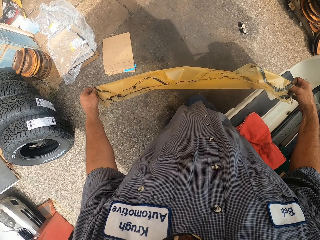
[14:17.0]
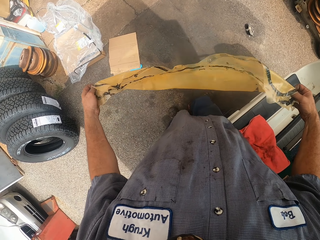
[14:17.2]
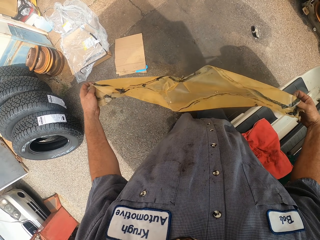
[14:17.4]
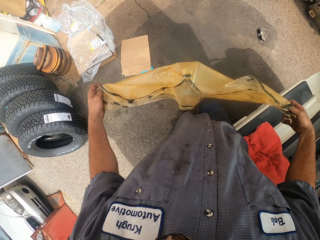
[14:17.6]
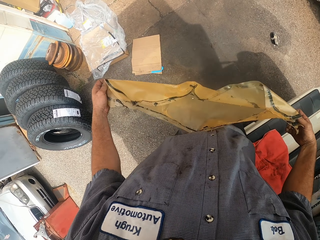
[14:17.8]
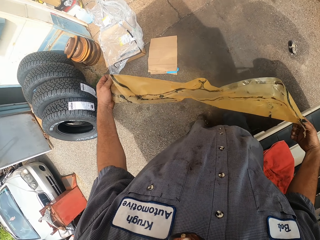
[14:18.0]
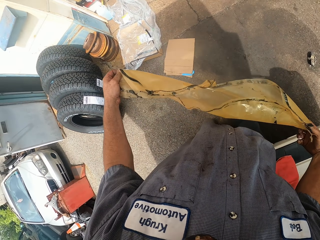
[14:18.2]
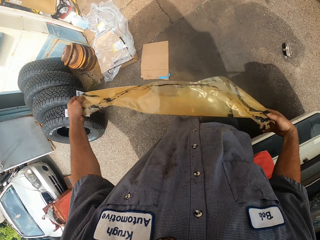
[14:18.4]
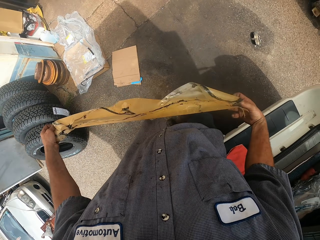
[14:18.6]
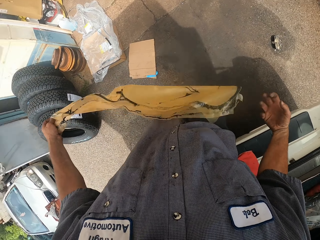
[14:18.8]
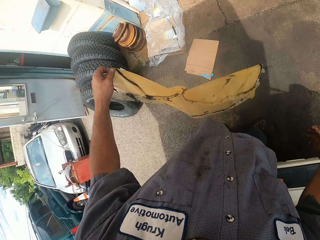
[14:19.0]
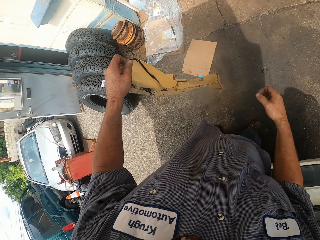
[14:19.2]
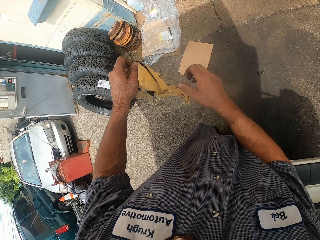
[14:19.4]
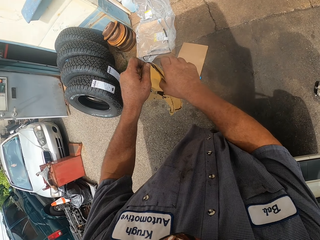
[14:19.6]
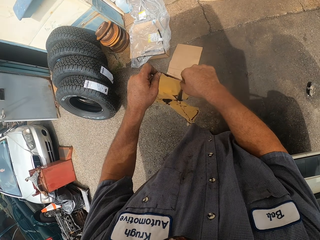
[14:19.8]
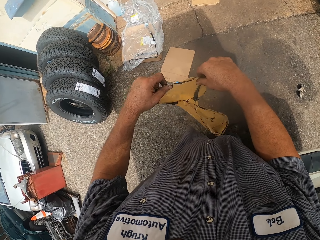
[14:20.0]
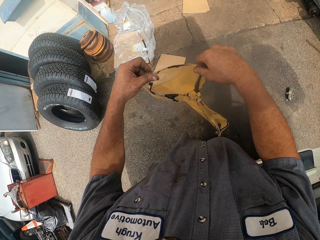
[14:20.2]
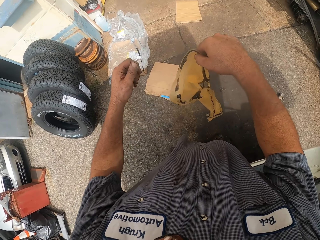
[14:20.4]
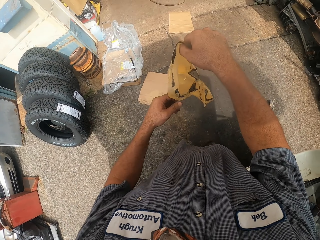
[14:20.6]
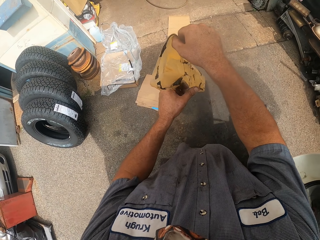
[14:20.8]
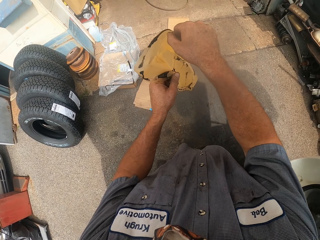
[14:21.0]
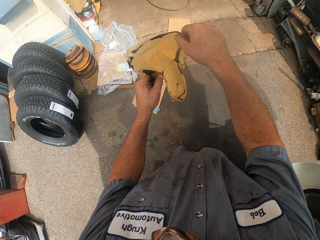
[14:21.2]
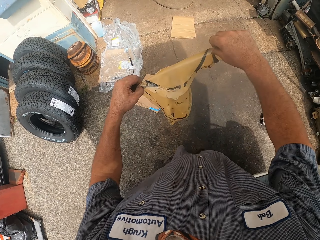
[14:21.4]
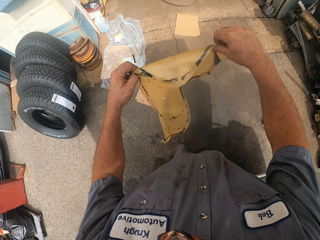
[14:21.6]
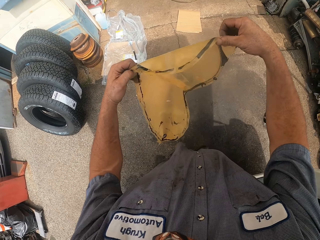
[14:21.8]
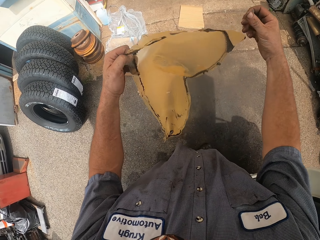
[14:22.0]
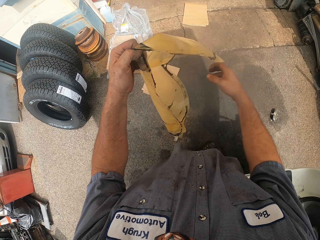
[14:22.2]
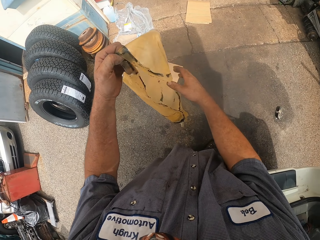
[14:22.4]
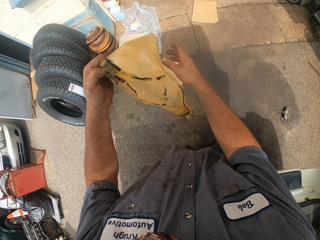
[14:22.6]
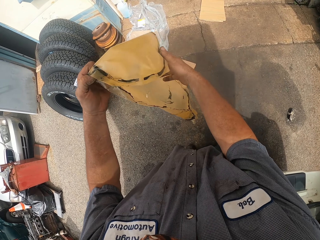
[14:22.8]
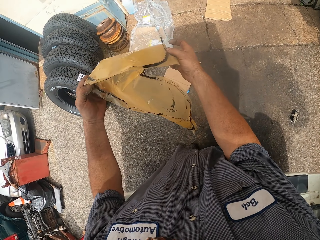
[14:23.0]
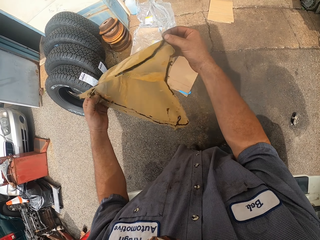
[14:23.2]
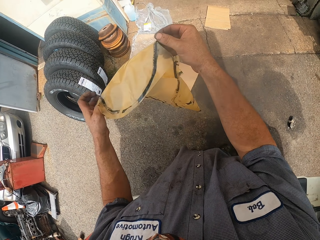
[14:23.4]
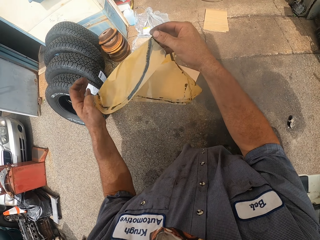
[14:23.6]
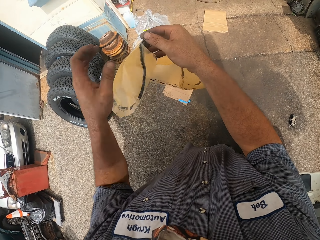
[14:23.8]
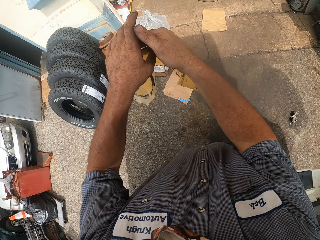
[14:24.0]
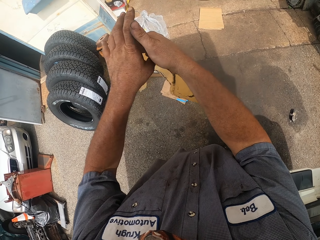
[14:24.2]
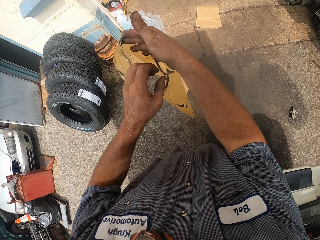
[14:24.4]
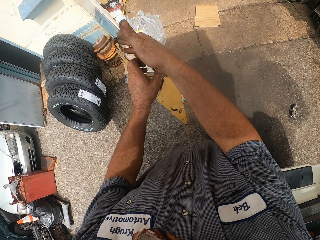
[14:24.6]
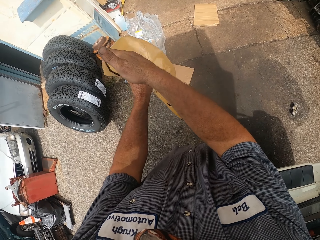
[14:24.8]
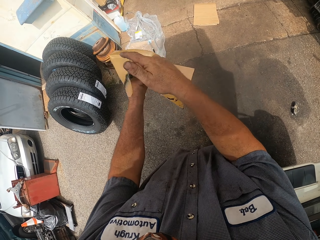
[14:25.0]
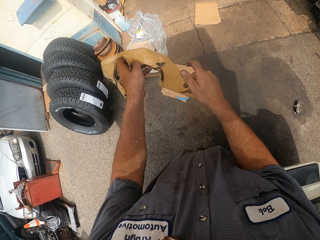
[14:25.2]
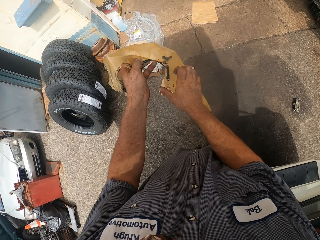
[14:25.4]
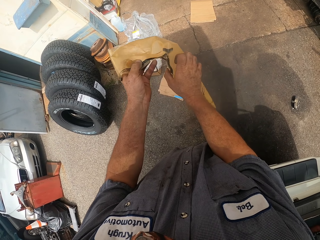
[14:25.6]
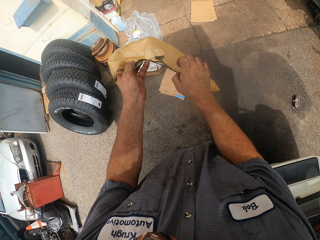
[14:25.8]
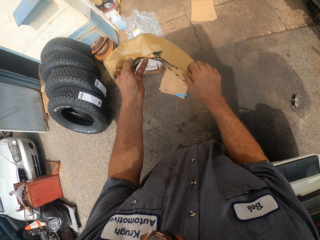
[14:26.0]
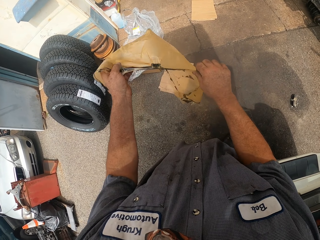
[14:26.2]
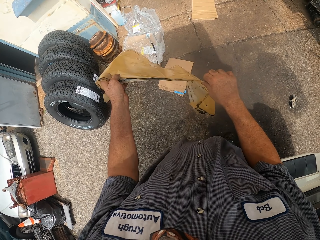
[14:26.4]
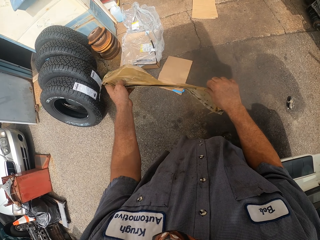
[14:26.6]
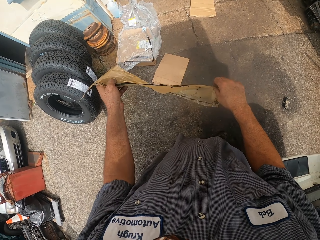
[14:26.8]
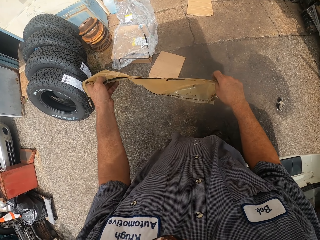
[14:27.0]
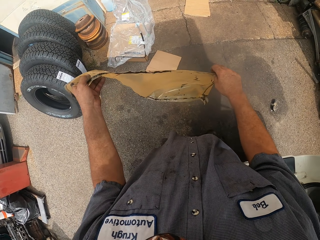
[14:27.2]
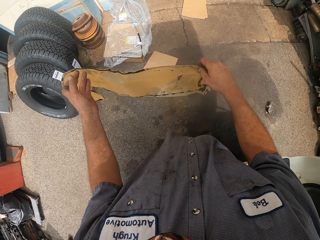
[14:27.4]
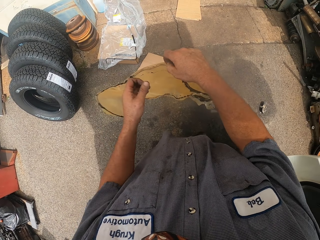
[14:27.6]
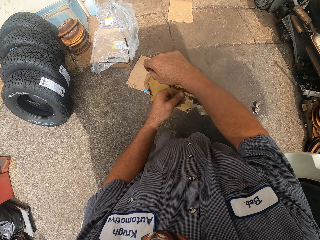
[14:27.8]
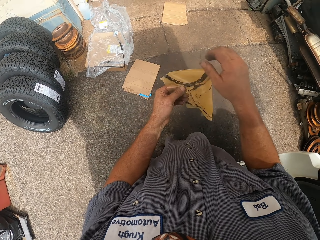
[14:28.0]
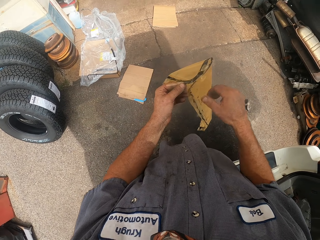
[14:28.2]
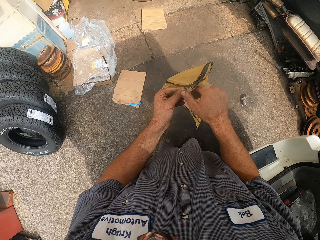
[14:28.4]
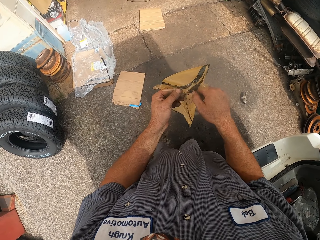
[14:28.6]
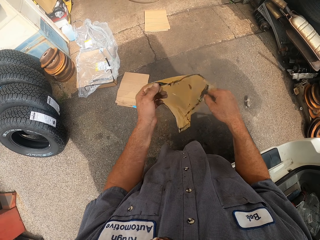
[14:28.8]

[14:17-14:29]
The camera wearer straightens a sticker. They do so again. They hold the sticker. They straighten the sticker.

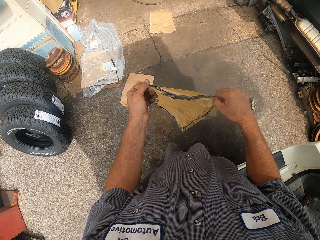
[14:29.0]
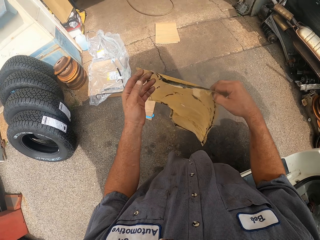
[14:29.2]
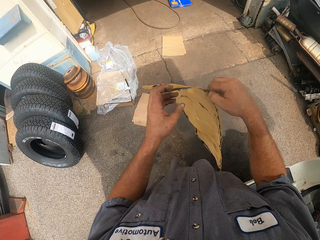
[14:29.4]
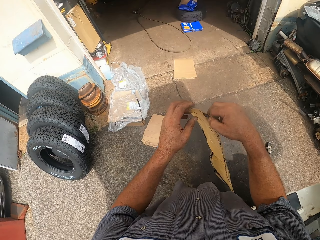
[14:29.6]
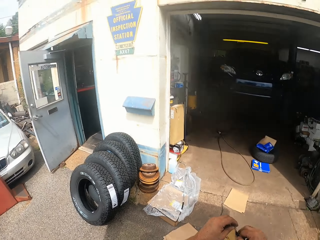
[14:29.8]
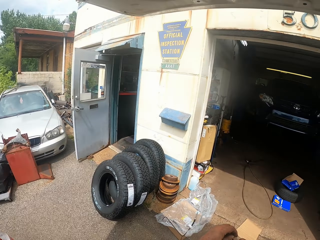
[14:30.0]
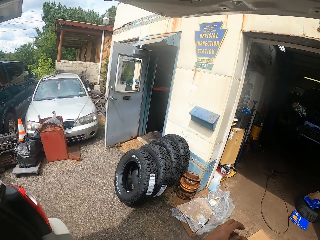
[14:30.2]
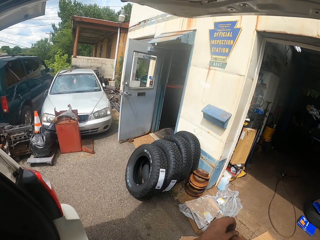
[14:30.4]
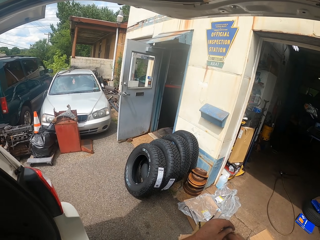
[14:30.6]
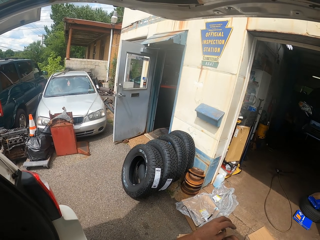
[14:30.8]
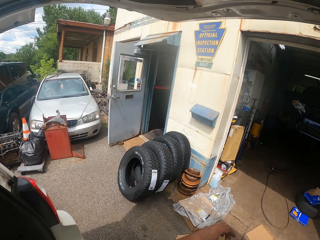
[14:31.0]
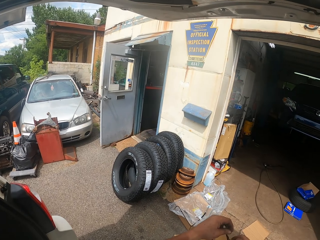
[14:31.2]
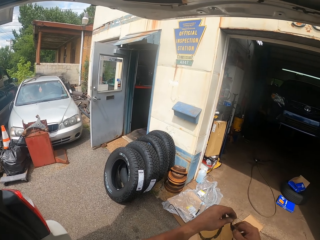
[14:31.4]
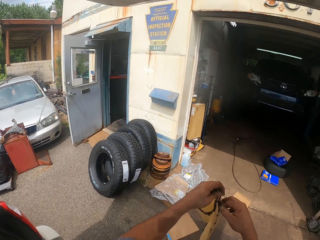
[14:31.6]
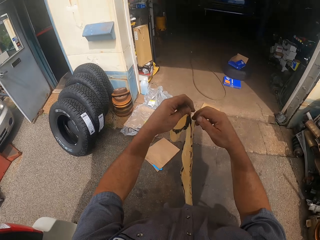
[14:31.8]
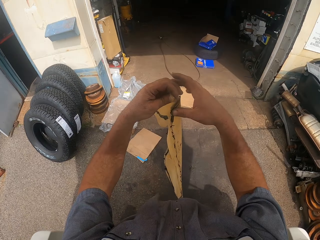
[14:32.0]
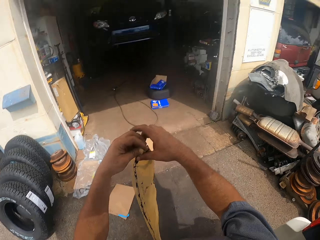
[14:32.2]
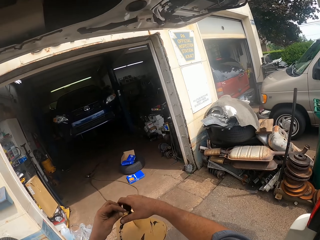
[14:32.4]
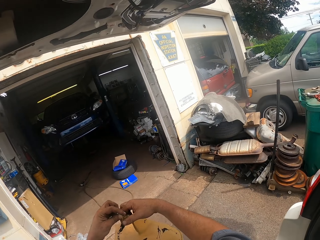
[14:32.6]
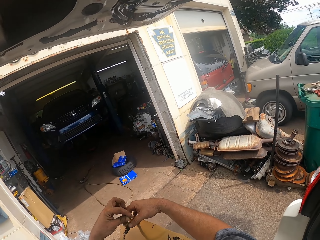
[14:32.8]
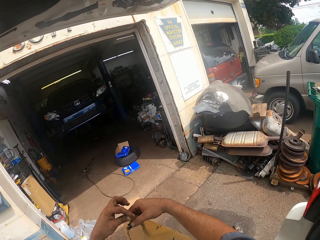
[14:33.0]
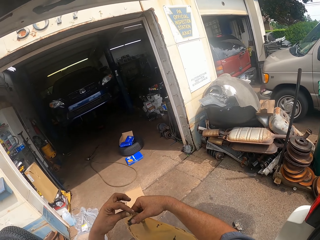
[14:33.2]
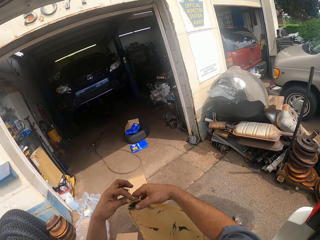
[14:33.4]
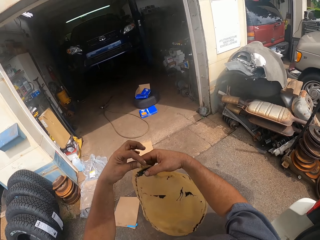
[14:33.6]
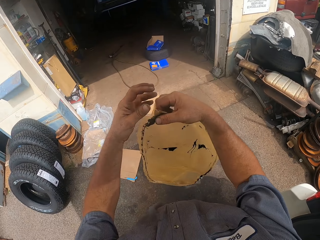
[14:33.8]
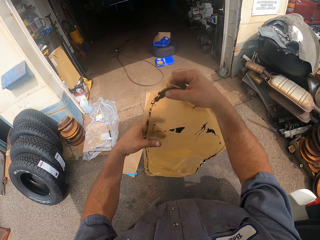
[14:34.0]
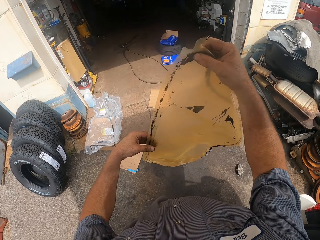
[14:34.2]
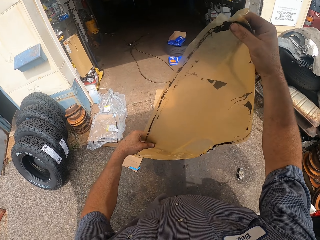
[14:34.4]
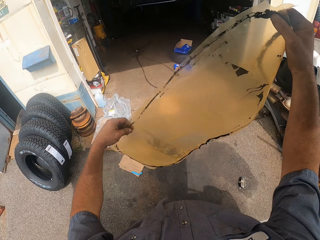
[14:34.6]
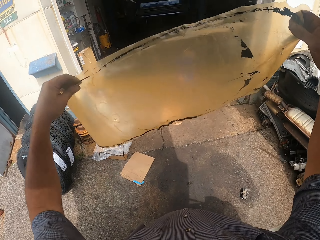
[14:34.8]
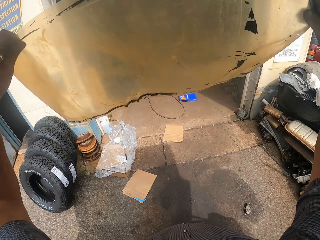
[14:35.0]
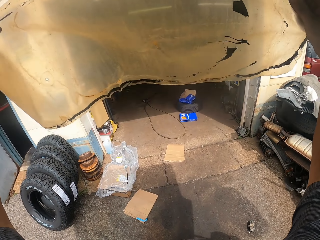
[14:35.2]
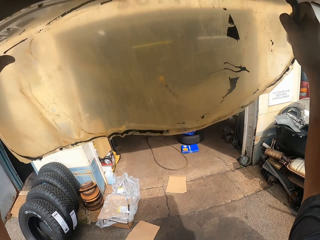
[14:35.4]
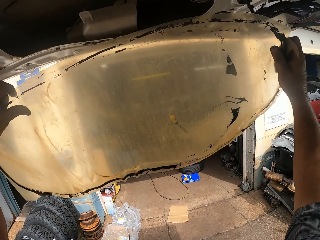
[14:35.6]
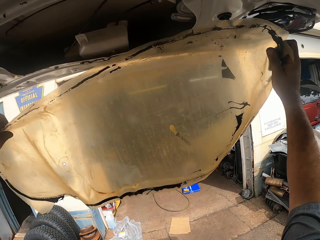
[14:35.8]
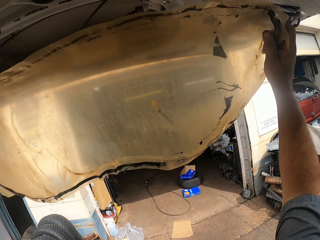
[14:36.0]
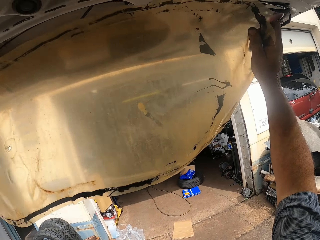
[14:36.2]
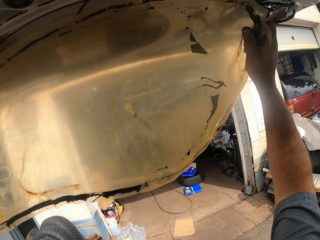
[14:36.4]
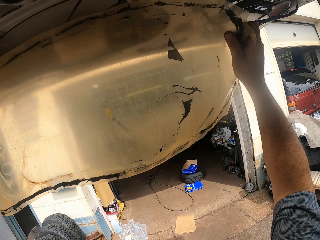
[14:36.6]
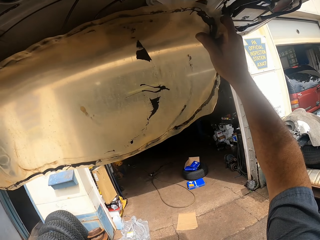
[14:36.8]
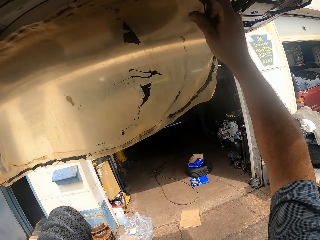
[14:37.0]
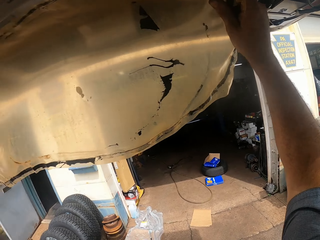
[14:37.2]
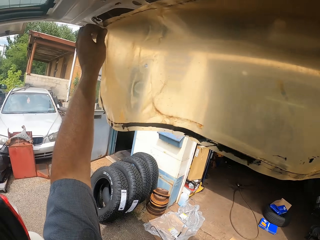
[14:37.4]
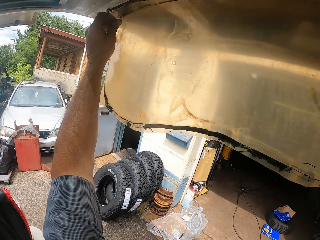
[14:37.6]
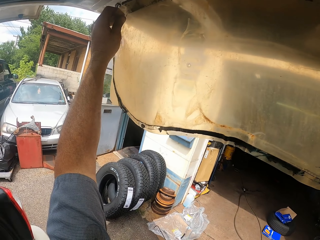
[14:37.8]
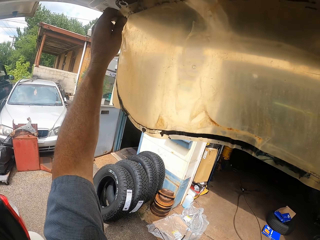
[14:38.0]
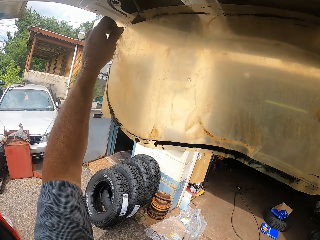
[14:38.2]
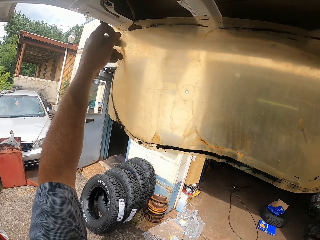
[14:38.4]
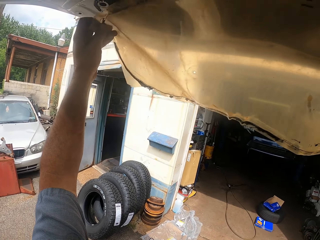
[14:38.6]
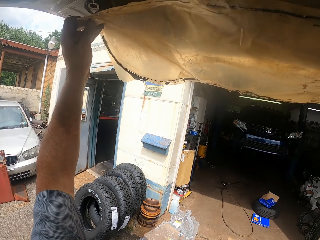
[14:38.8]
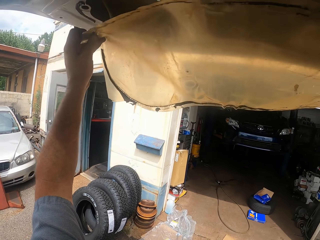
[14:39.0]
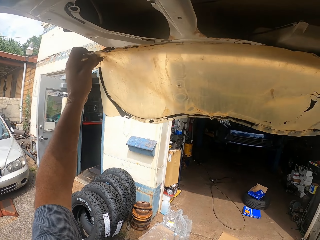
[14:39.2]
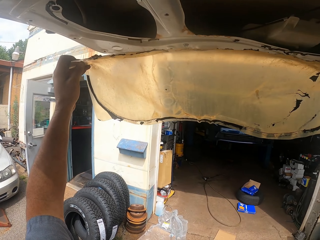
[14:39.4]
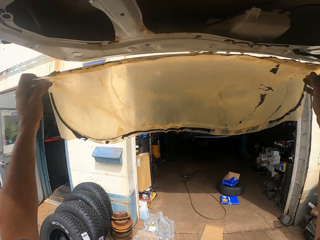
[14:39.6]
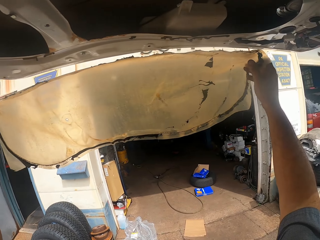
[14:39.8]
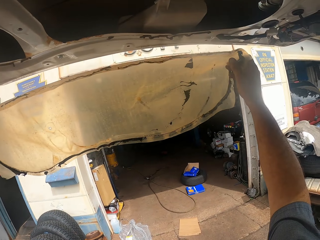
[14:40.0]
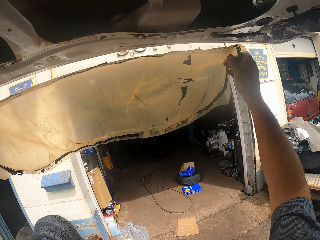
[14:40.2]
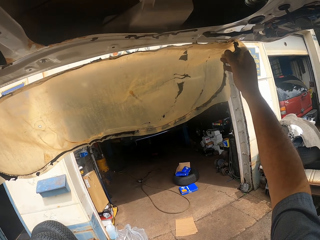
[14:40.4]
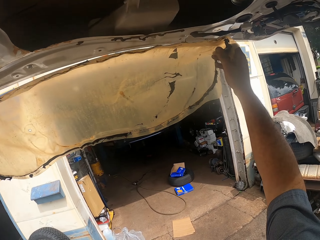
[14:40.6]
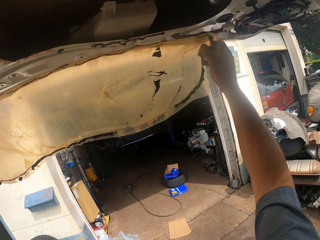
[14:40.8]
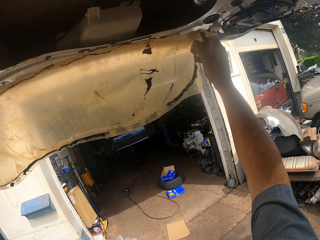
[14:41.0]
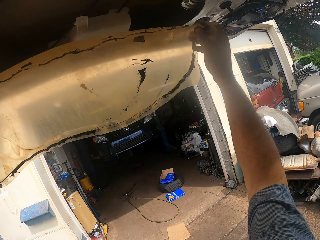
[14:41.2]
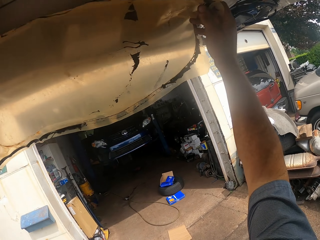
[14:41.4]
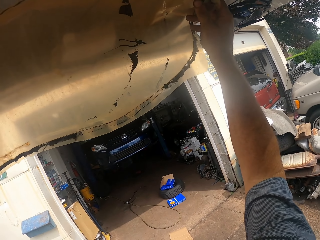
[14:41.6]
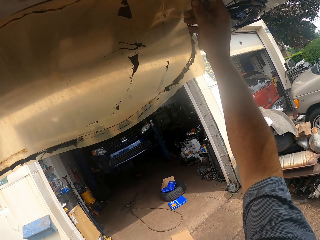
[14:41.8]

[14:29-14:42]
The camera wearer straightens a sticker. They hold the sticker. They look at the paper. They lift up the sticker. They hold up the sticker.
